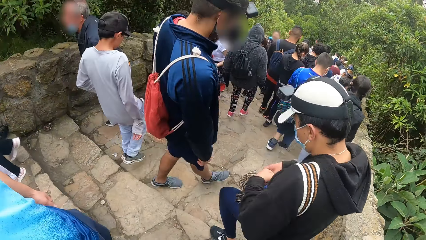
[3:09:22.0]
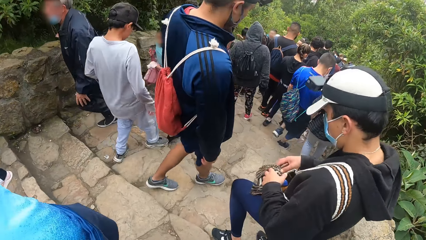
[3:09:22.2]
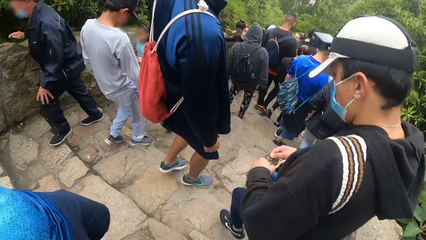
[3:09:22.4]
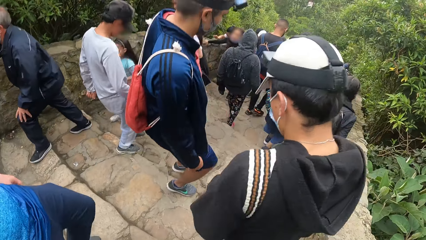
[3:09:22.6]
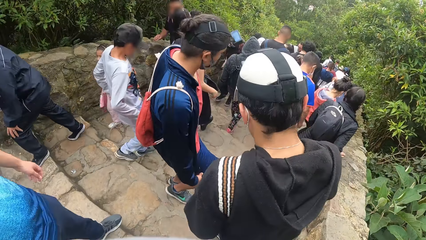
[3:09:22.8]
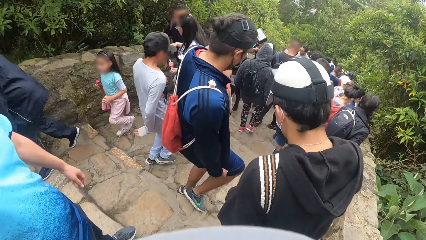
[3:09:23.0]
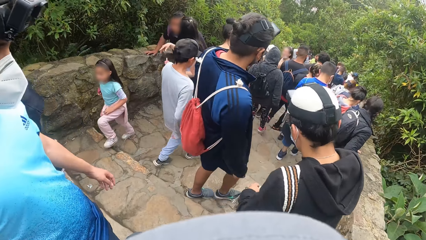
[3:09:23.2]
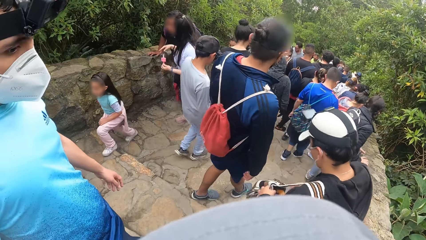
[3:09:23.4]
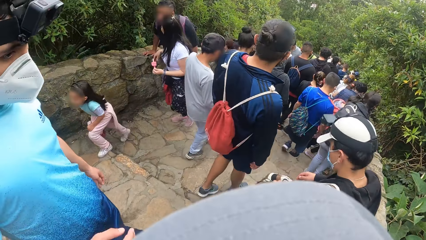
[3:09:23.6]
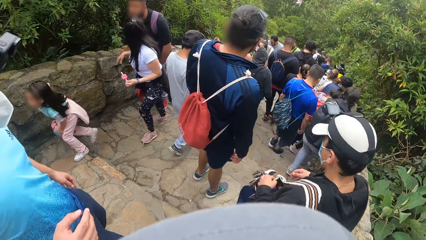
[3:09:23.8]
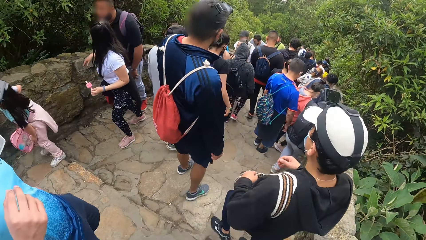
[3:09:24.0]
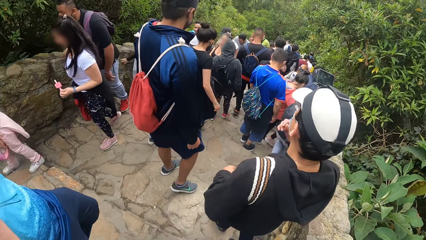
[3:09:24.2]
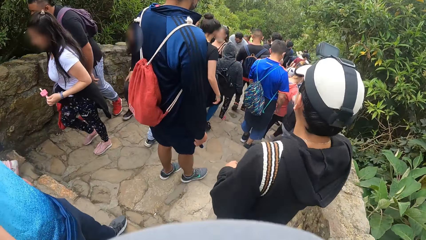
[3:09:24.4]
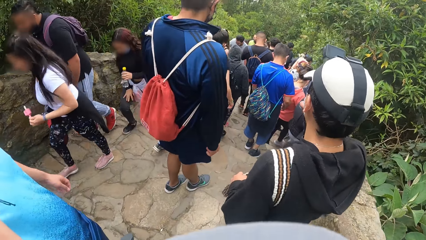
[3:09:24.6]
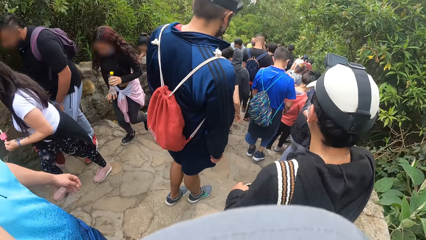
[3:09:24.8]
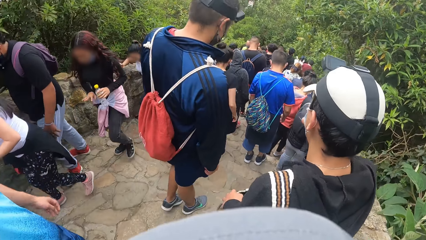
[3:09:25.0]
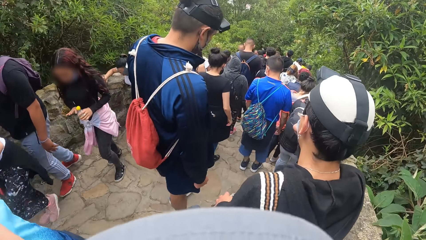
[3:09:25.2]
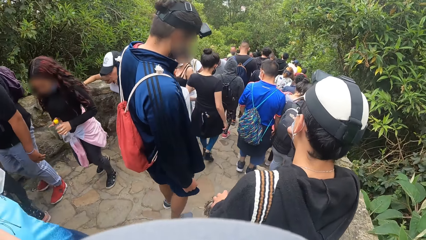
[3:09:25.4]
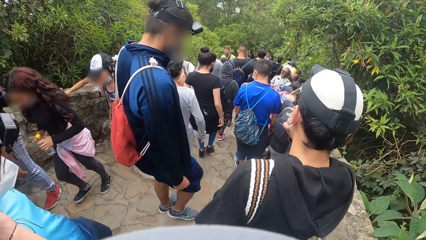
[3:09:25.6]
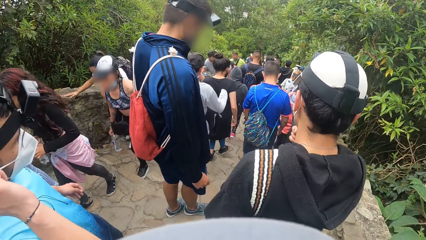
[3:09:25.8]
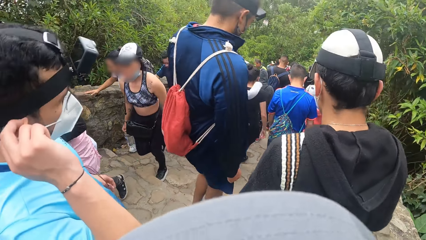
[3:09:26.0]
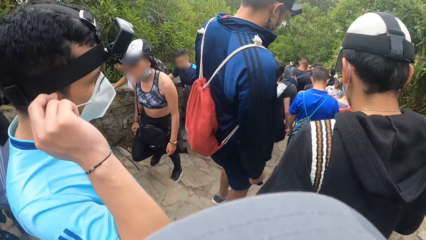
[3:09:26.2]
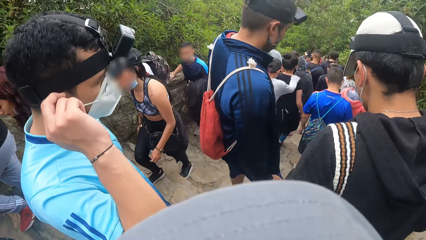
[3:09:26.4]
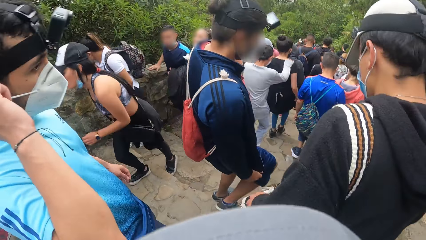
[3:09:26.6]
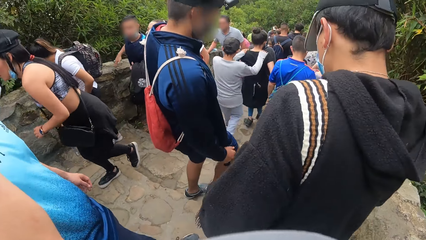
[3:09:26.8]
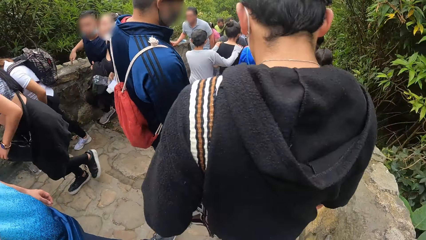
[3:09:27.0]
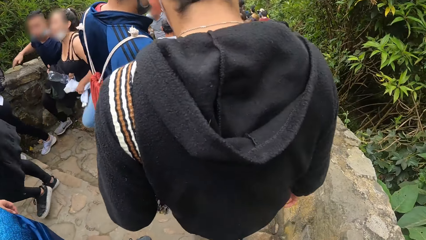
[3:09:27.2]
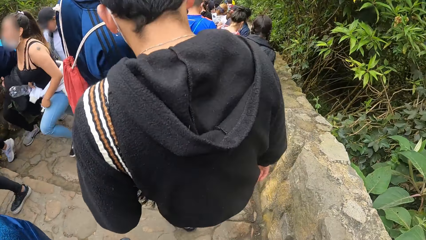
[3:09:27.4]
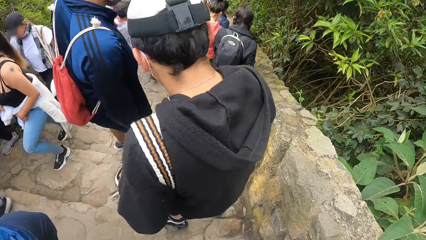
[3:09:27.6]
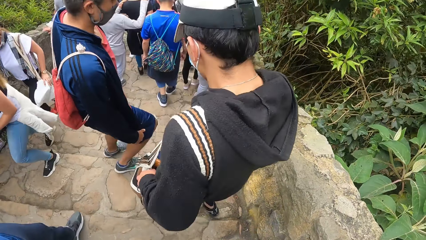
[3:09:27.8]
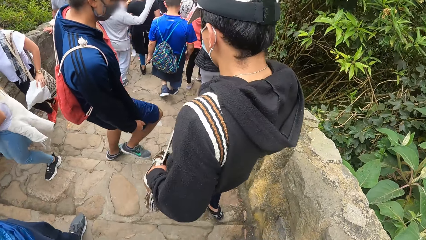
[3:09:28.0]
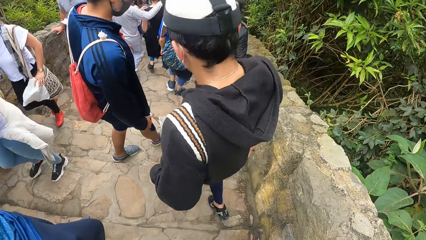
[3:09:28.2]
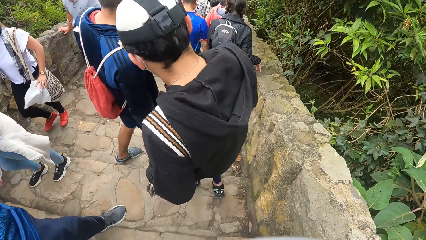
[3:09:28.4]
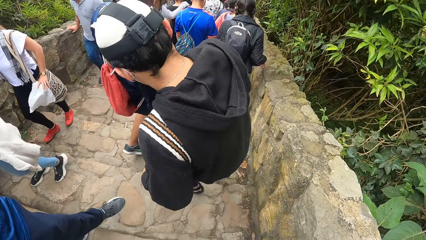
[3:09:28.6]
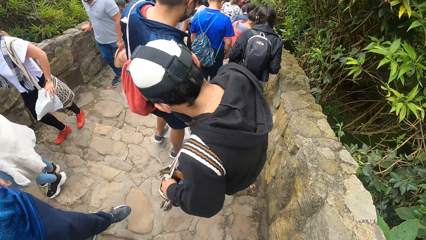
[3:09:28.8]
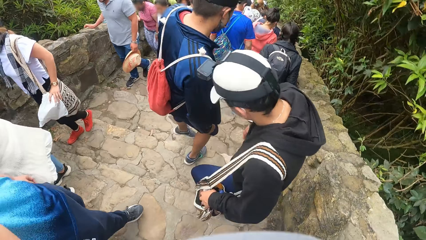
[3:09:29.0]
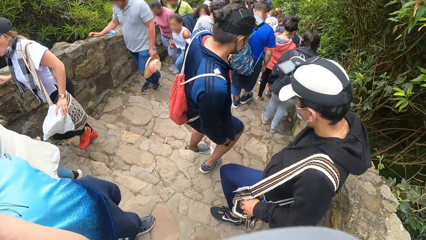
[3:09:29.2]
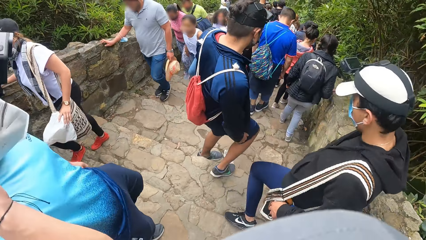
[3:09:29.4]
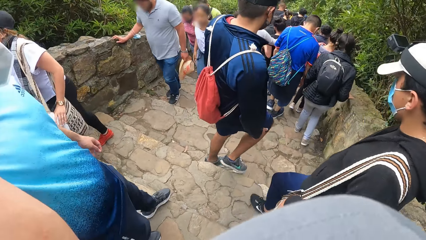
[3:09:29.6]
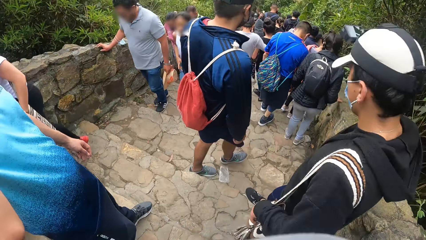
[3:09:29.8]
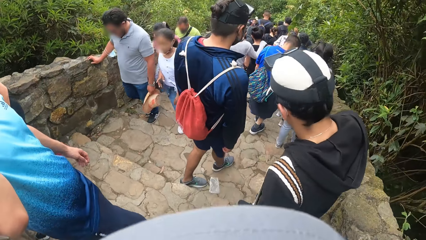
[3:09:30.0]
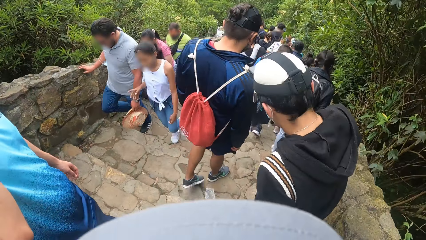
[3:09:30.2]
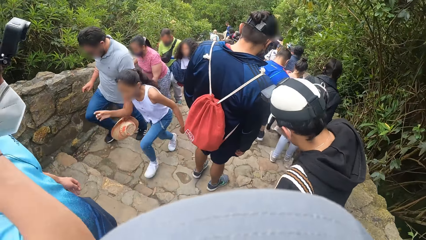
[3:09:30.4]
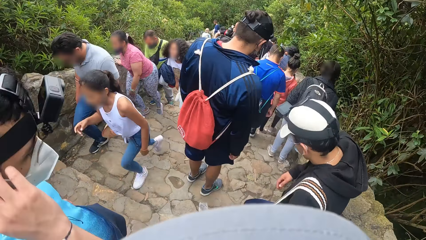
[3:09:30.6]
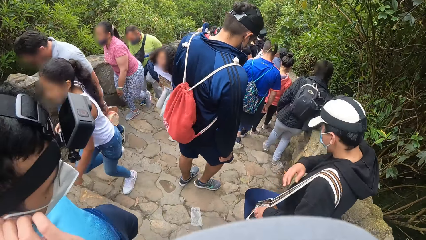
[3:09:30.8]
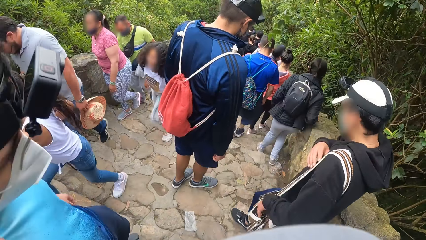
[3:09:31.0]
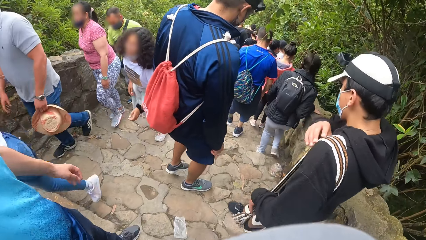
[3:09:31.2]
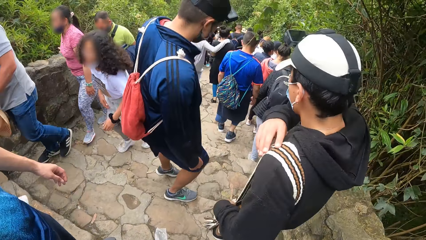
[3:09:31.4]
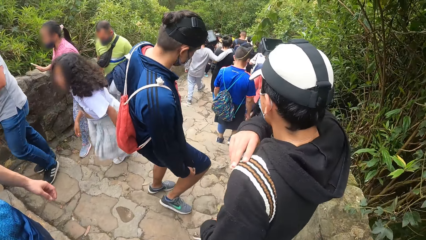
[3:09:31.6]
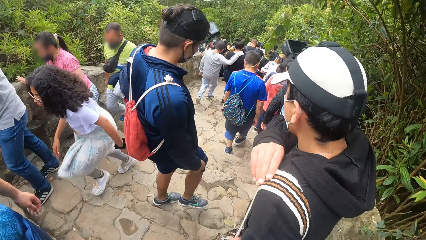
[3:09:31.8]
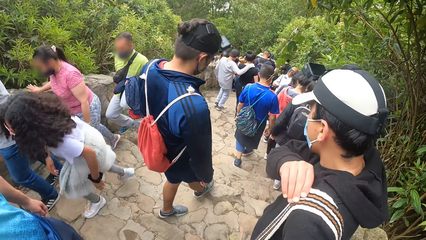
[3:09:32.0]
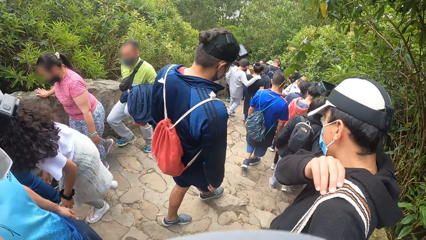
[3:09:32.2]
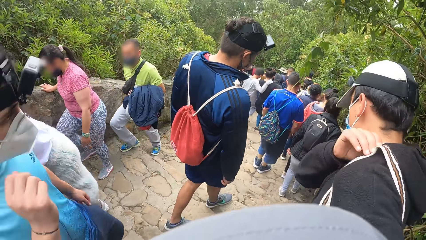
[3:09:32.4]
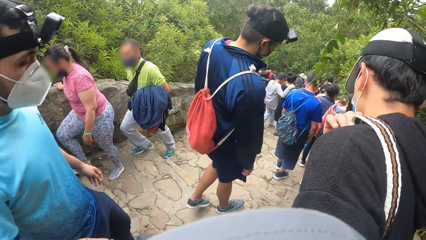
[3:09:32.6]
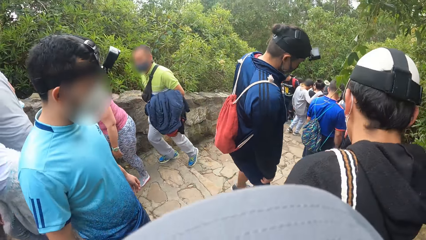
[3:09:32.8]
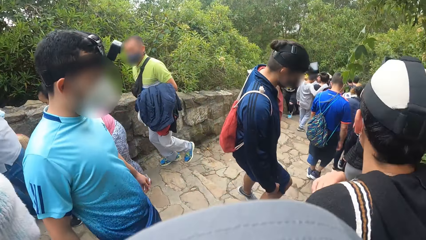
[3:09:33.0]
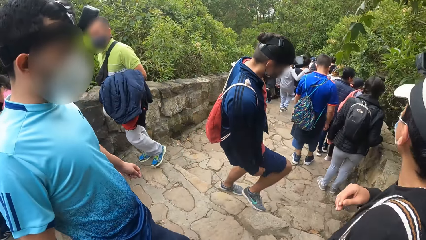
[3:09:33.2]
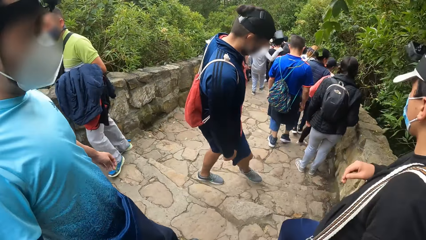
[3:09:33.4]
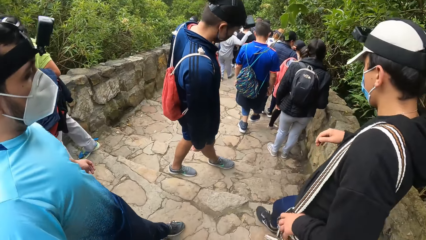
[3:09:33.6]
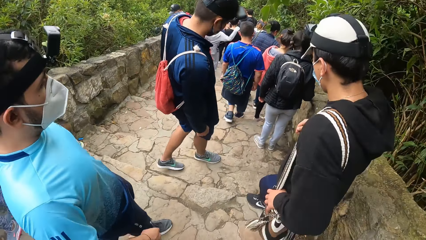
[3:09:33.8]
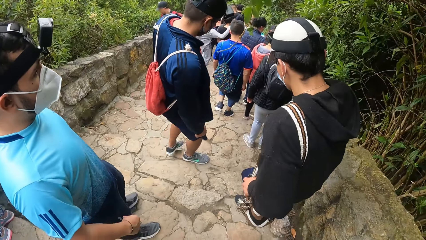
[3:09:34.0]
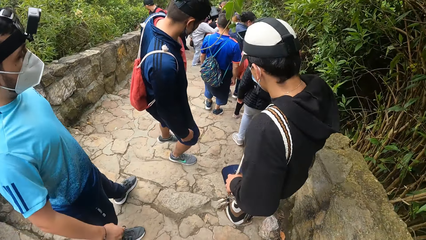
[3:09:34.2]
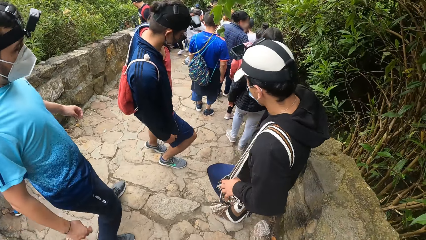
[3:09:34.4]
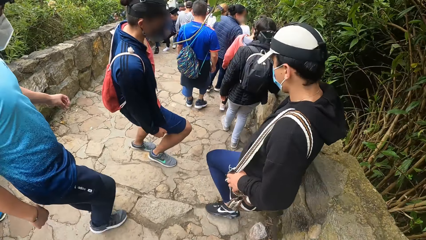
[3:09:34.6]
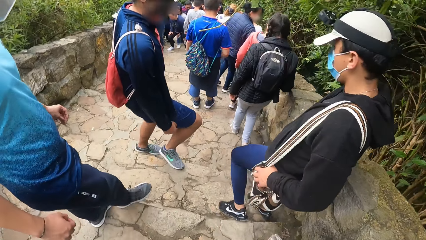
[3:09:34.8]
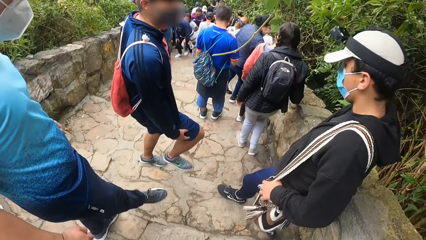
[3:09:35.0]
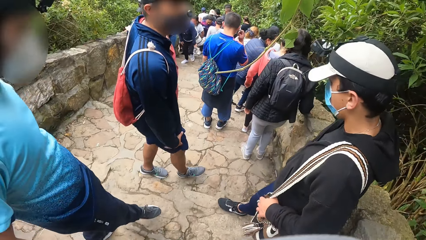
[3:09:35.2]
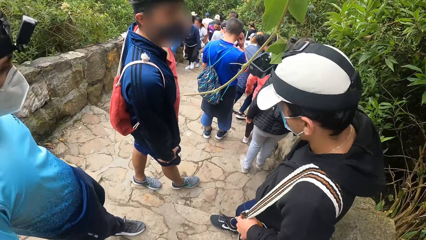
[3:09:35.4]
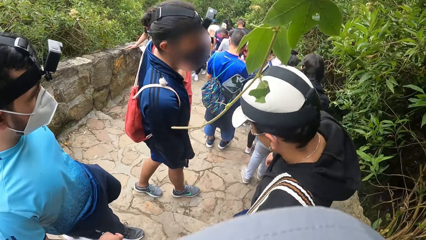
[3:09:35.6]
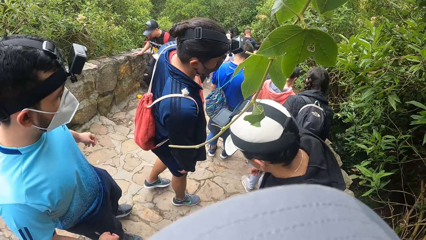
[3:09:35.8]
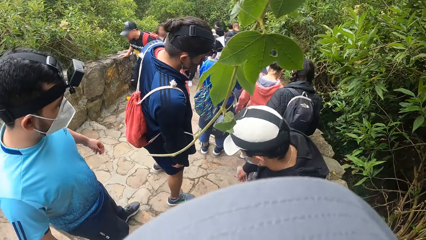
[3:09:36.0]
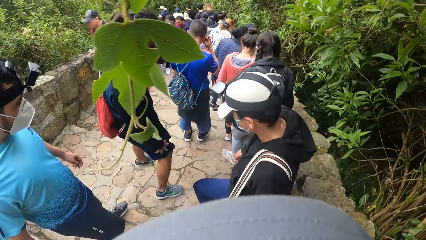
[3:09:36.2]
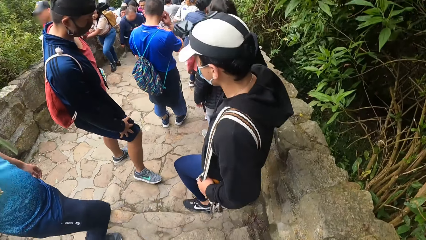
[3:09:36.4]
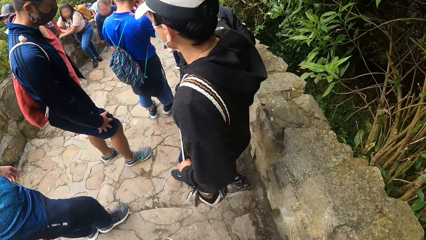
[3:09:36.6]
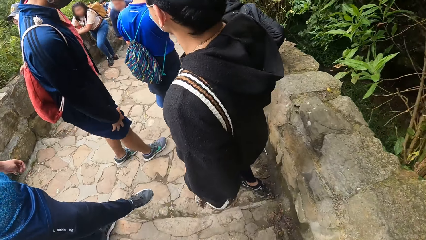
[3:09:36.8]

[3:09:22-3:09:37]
A man touches a bag with both hands. Another man touches his ear with his right hand. The first man adjusts the strap of the bag on his shoulder with his right hand.
